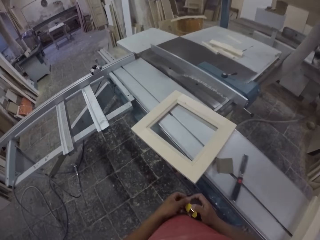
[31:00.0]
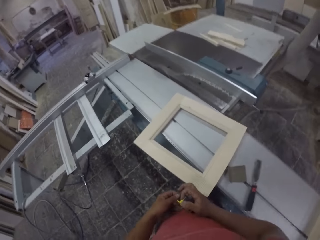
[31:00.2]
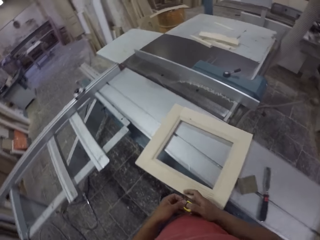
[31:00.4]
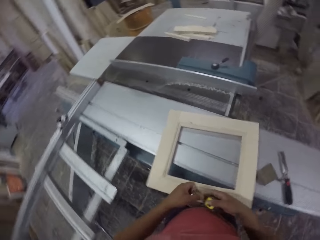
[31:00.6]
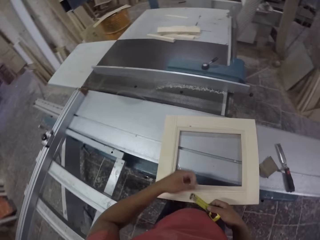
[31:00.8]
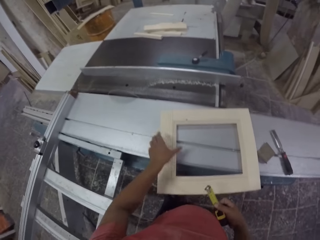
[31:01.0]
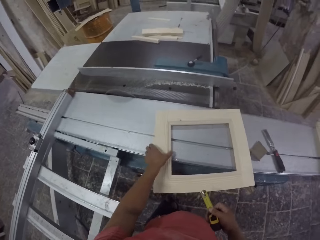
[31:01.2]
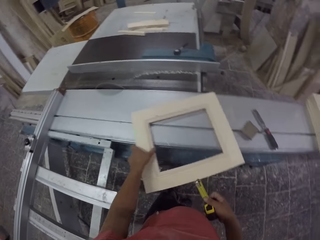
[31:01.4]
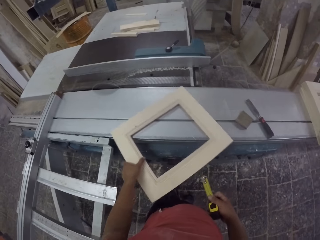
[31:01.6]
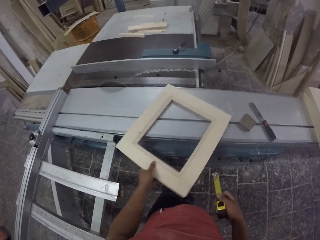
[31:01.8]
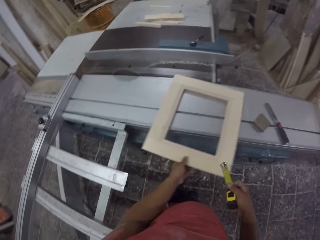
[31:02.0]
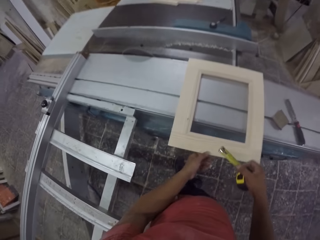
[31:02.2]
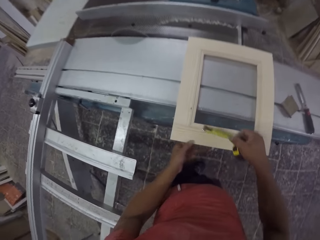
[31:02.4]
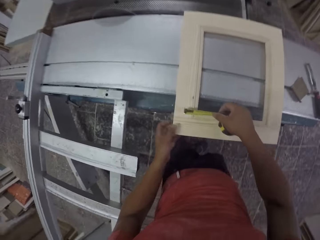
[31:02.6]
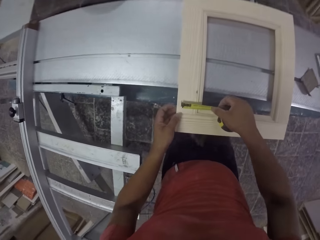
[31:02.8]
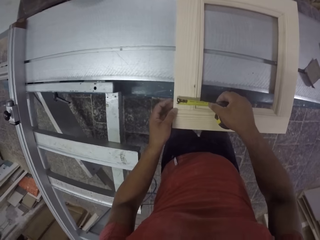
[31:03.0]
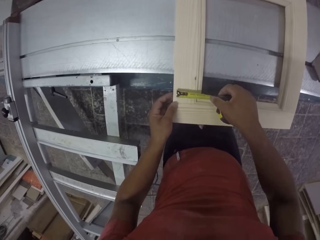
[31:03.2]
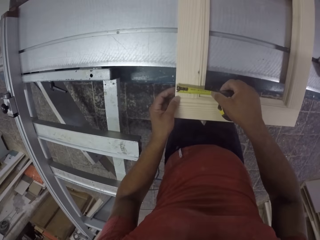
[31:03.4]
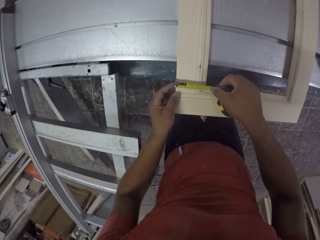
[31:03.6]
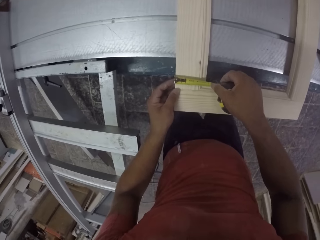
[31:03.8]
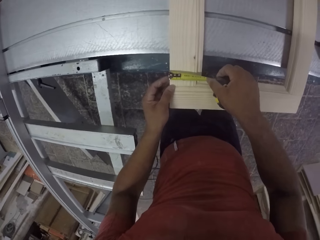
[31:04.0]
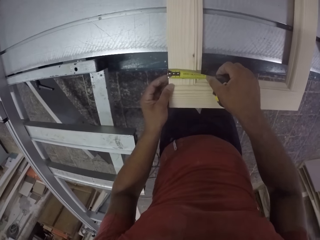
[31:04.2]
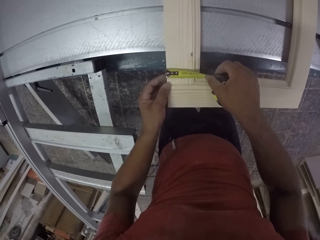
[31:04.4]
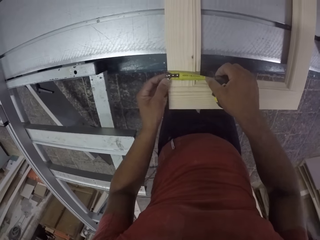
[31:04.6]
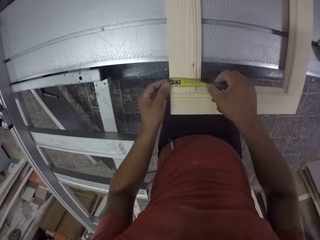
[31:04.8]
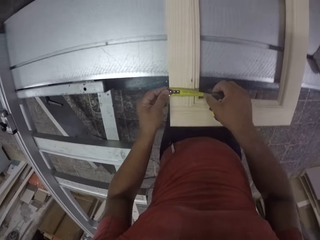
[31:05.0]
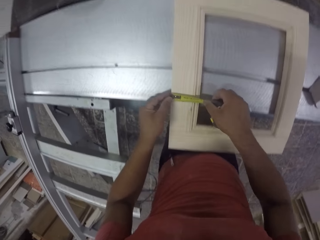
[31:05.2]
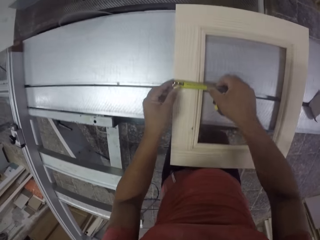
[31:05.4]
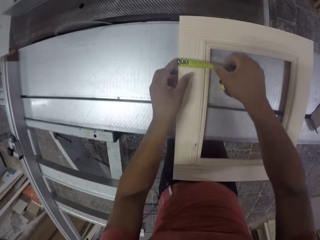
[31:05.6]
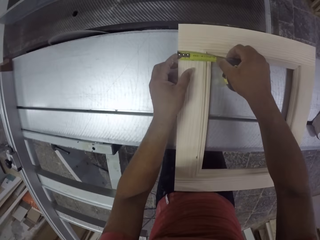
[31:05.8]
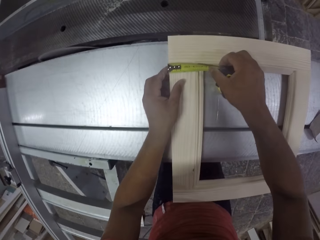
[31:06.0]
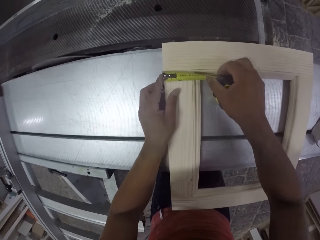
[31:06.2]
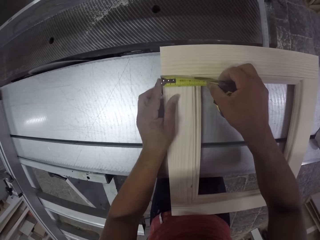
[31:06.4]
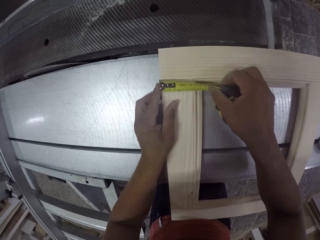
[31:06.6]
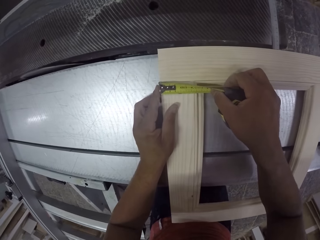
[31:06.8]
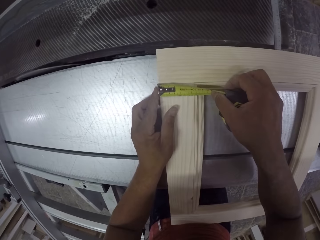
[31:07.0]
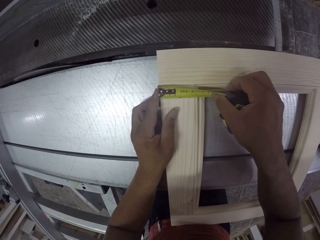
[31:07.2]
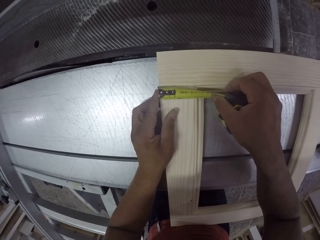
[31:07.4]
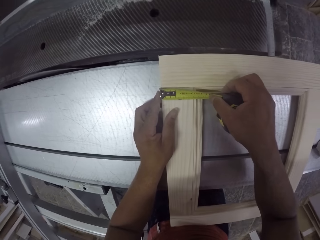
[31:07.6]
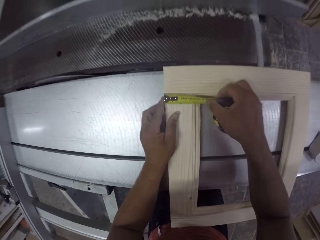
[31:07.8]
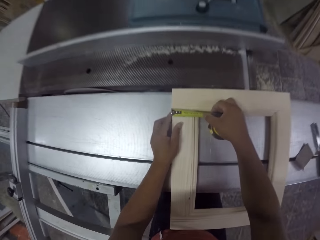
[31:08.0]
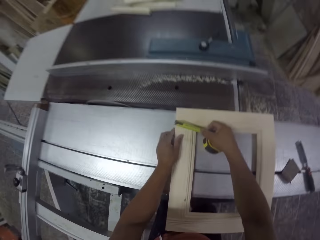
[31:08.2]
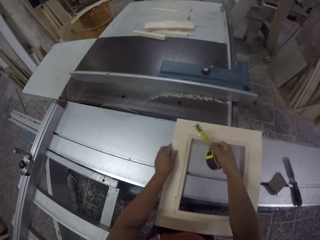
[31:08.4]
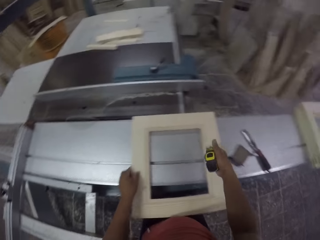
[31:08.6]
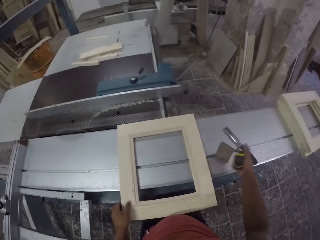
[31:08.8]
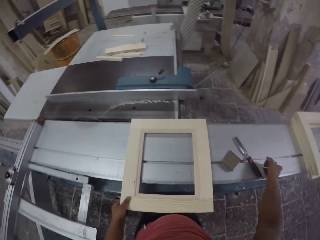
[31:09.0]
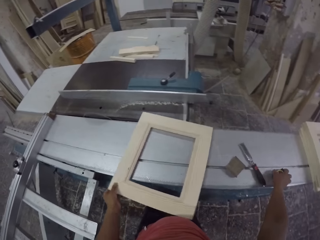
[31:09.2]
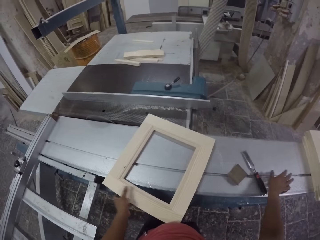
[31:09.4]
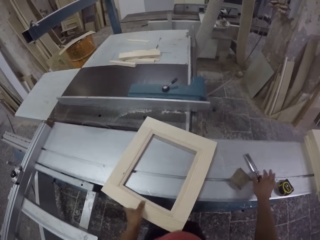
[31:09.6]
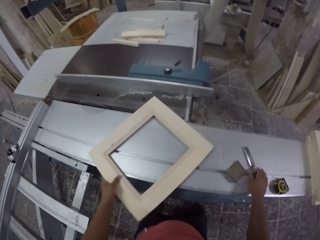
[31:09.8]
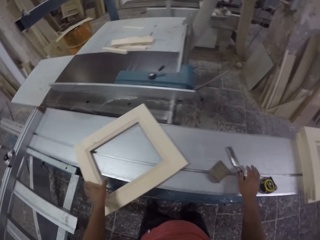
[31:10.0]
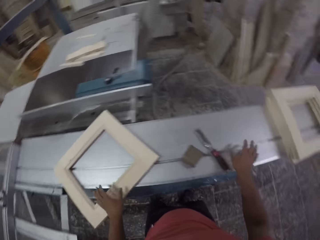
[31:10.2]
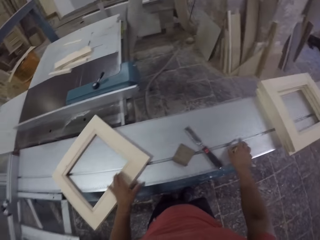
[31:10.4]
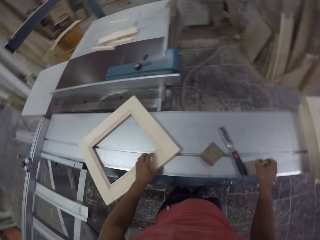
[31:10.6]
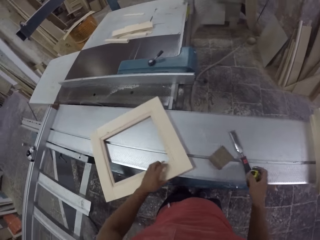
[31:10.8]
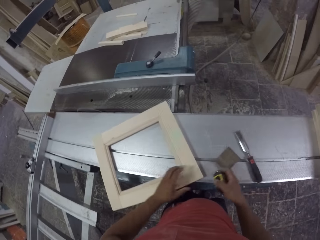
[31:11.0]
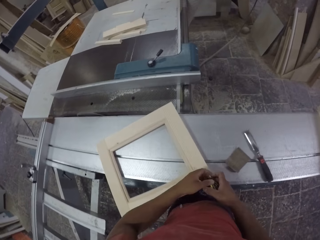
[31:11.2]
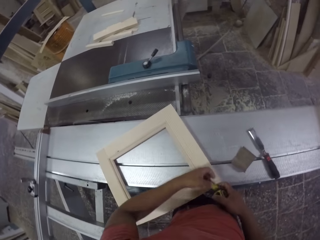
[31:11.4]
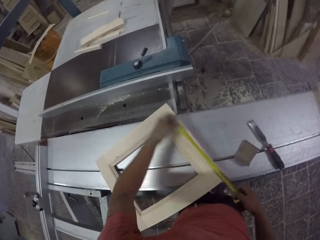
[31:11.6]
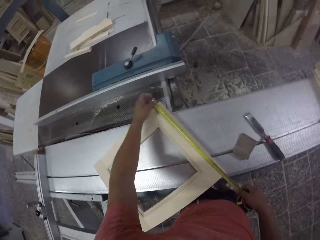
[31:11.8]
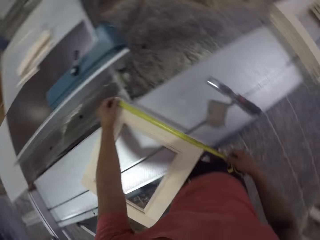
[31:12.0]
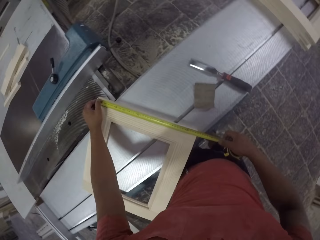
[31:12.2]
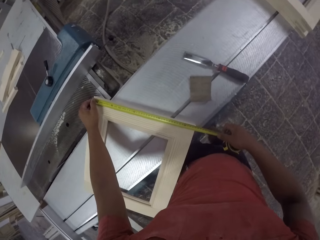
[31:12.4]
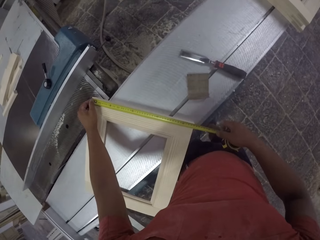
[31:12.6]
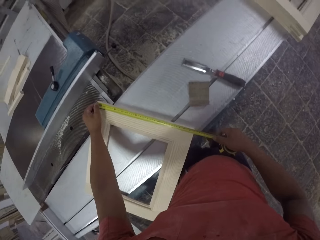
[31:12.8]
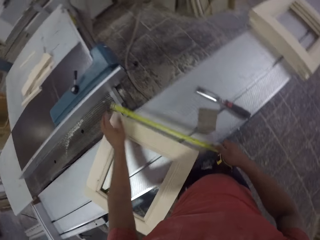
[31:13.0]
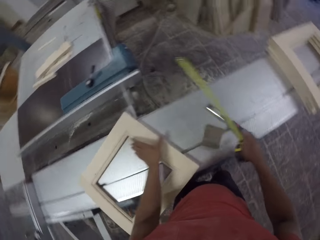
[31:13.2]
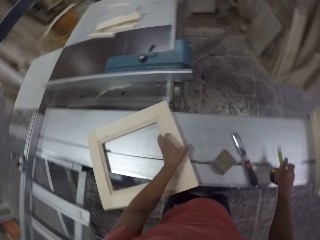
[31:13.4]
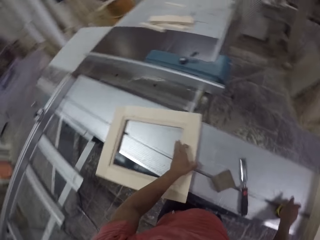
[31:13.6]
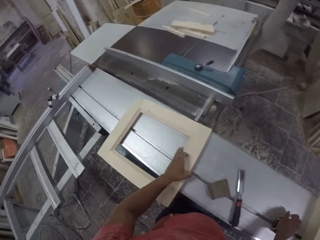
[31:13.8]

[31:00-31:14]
The camera wearer holds a tape measure. They turn a wood frame and measure the wood frame. They place the tape measure on the wood cutting machine. They hold the piece of wood. They pick up the tape measure and hold the tape measure. They measure the wood frame.

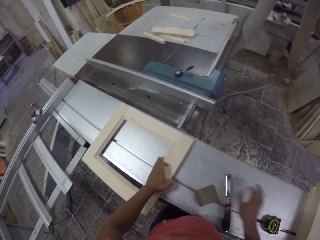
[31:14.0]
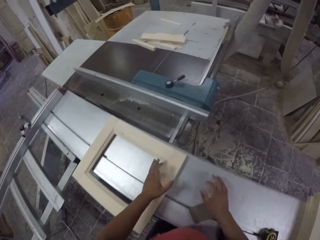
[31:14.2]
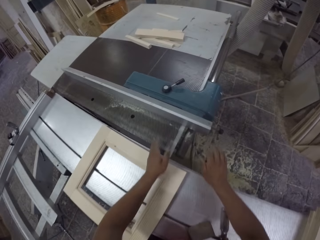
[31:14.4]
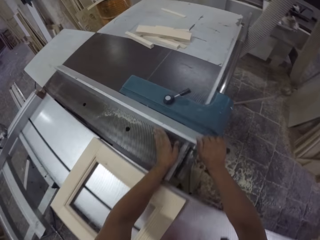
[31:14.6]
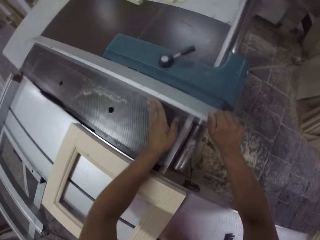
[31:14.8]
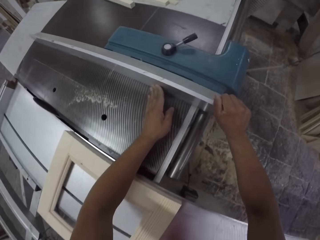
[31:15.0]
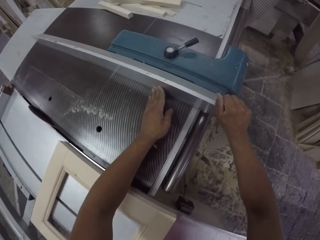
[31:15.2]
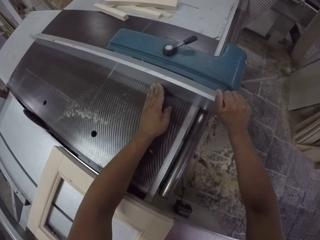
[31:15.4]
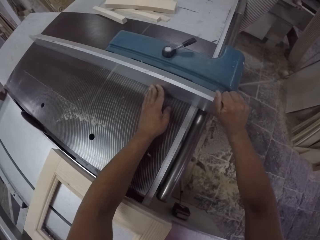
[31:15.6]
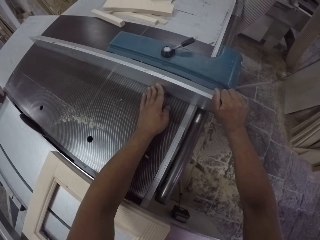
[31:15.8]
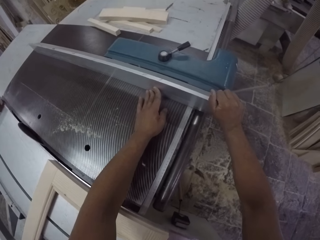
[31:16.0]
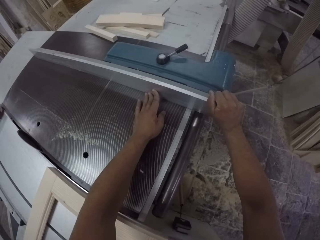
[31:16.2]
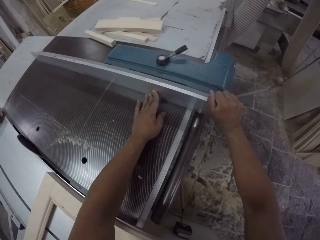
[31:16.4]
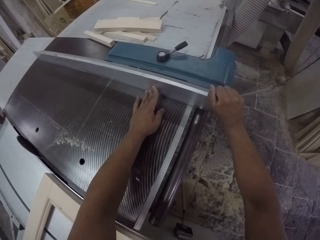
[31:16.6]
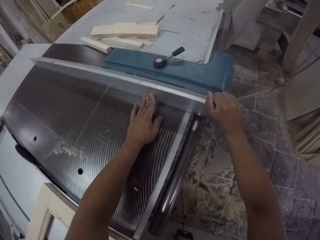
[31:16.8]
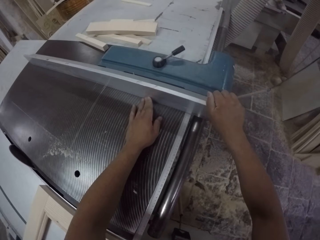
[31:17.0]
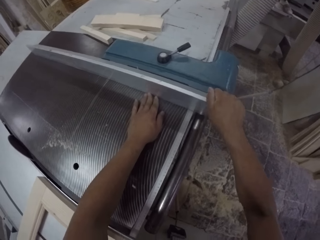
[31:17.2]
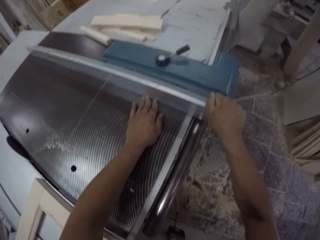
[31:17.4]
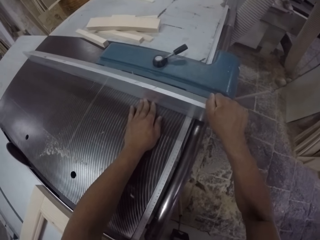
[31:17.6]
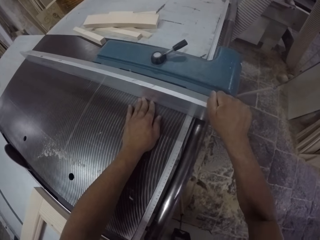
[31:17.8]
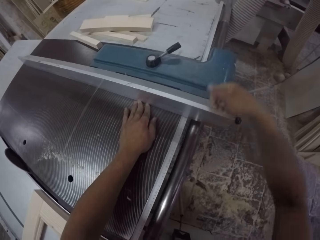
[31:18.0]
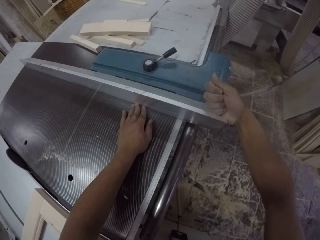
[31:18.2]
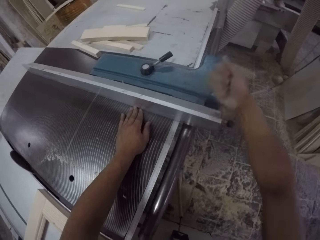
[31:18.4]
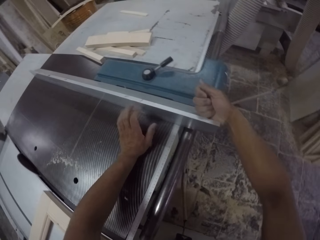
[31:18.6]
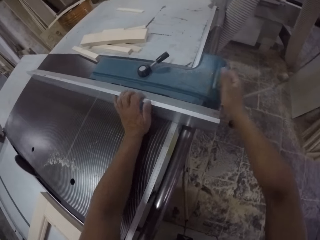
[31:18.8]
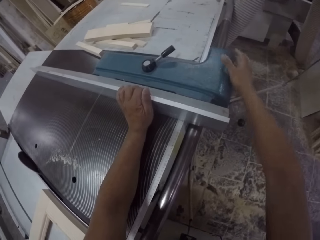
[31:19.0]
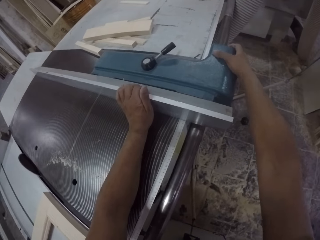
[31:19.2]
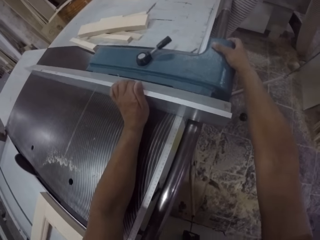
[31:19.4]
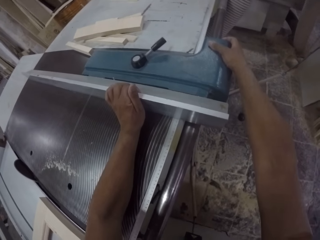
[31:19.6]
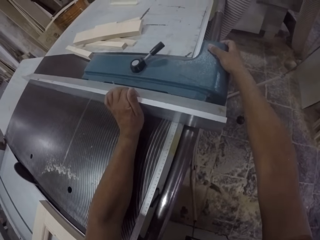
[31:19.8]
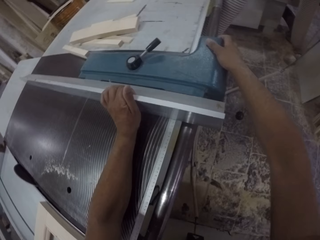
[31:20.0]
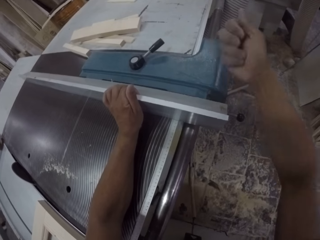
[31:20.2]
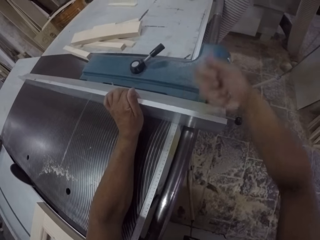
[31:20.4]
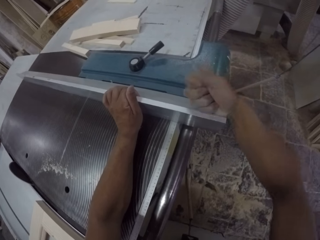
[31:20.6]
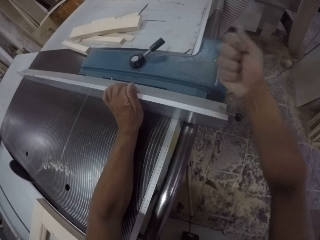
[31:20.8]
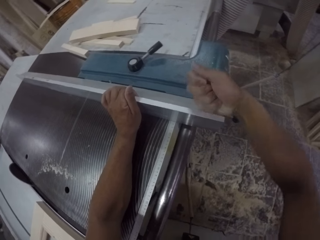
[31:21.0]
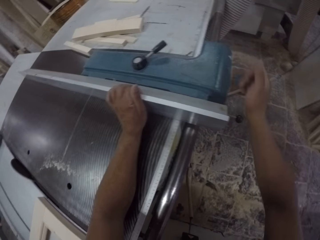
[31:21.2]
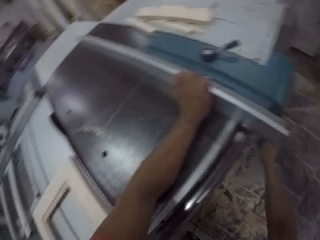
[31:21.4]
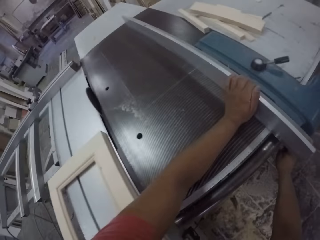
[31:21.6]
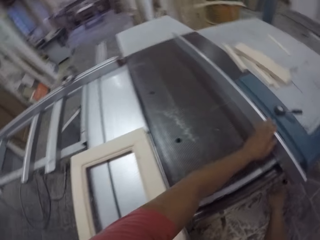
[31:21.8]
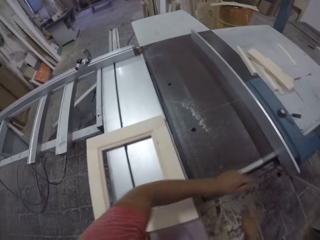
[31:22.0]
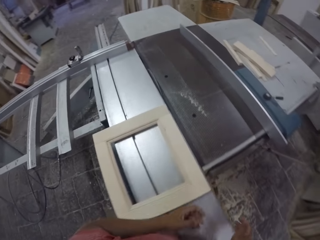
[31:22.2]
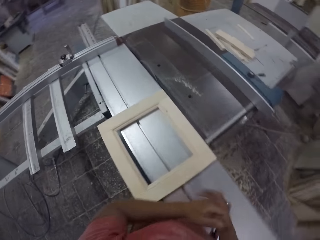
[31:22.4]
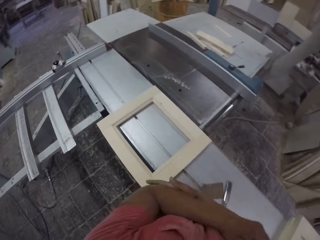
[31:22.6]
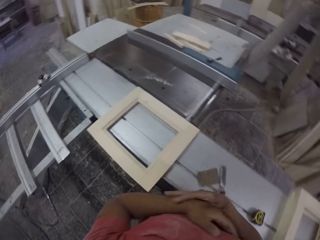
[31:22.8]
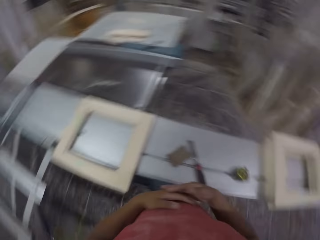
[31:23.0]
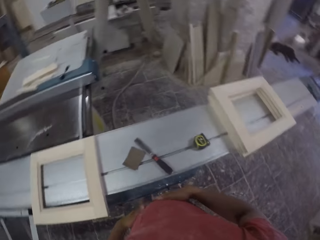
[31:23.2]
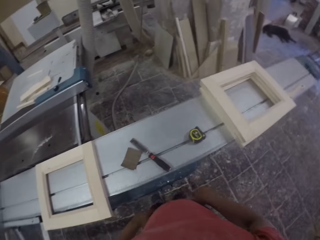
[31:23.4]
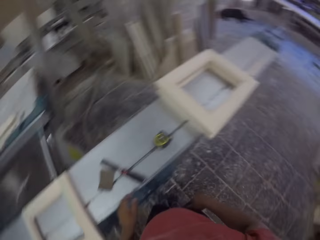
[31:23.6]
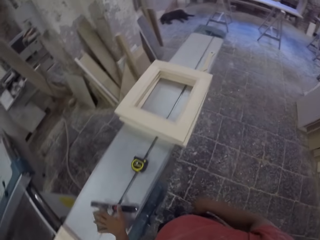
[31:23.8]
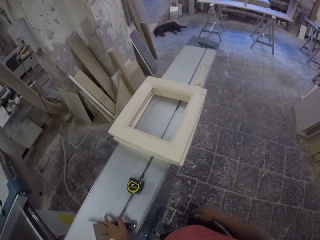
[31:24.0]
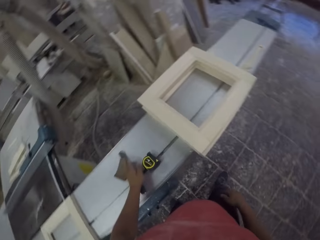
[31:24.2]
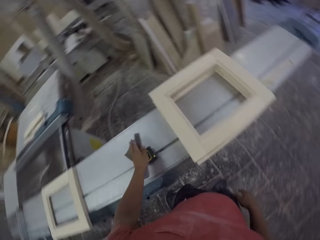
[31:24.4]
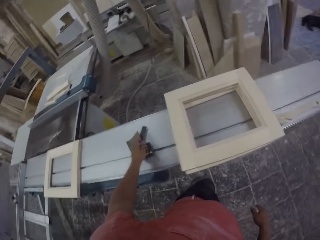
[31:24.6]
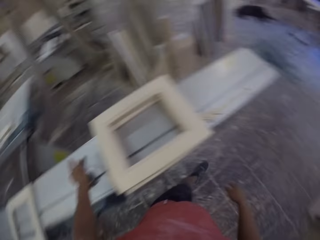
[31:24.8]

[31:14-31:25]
The camera wearer places the tape measure on the wood cutting machine. He holds the wood cutting machine or combination machine. He drags part of the wood cutting machine. He sets the combination machine. He hits part of the wood cutting machine. He rubs his hand. He turns around and touches the scraper.
